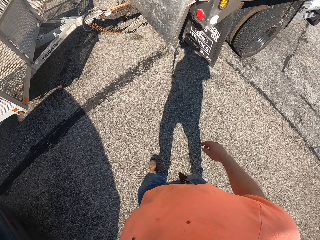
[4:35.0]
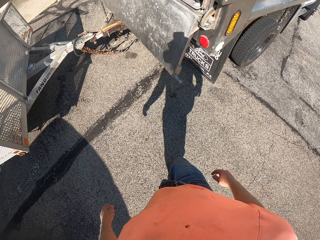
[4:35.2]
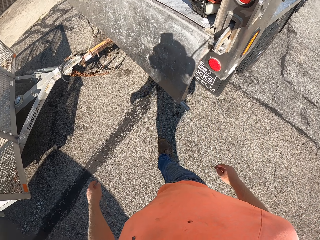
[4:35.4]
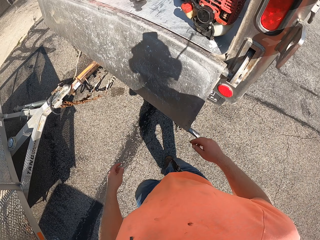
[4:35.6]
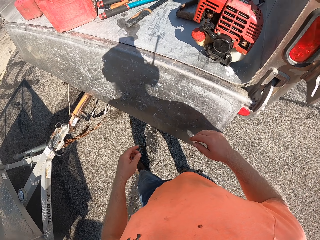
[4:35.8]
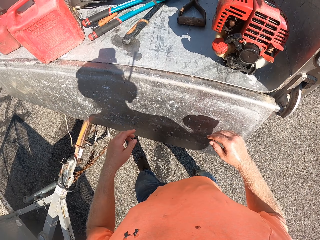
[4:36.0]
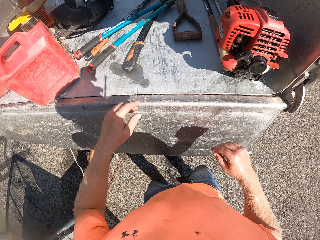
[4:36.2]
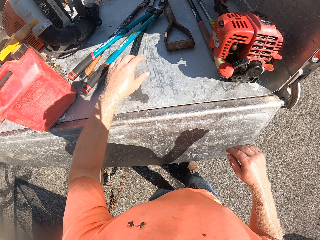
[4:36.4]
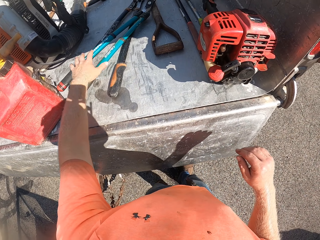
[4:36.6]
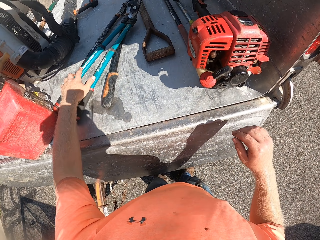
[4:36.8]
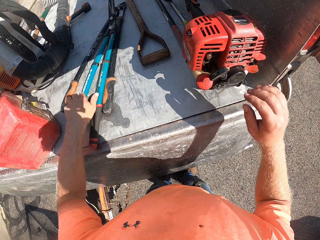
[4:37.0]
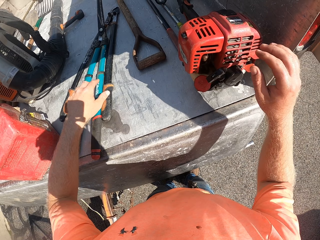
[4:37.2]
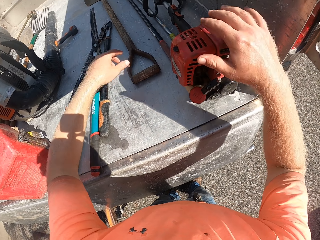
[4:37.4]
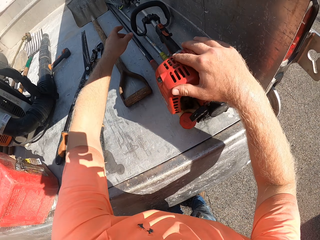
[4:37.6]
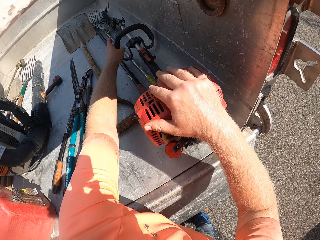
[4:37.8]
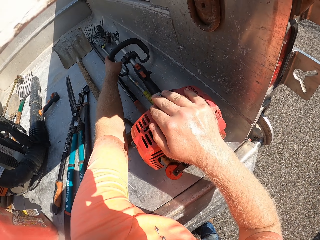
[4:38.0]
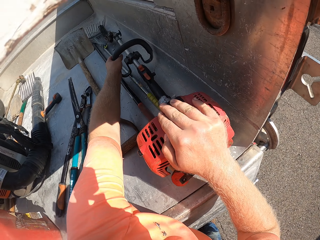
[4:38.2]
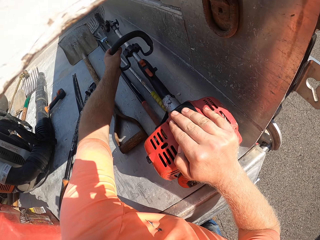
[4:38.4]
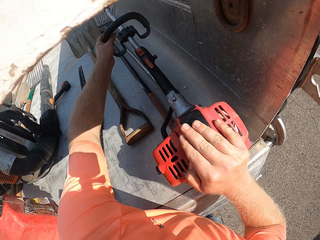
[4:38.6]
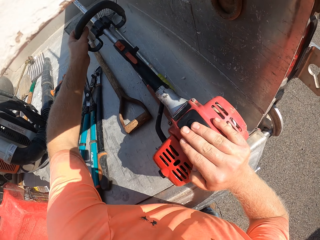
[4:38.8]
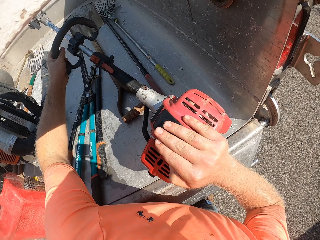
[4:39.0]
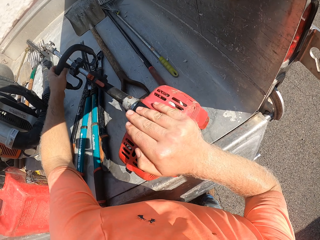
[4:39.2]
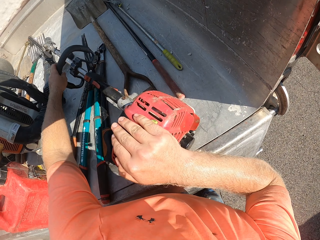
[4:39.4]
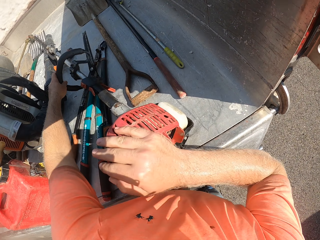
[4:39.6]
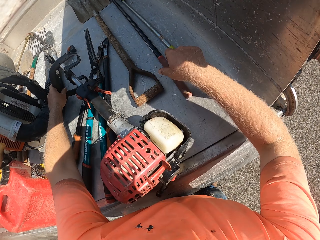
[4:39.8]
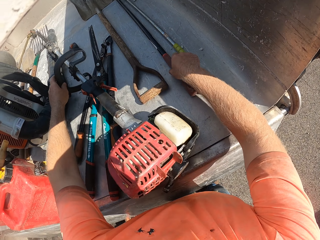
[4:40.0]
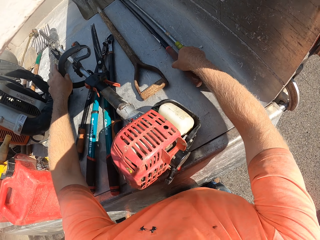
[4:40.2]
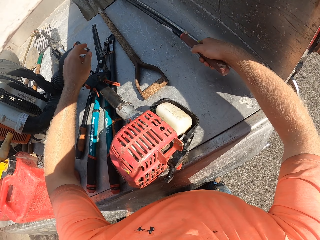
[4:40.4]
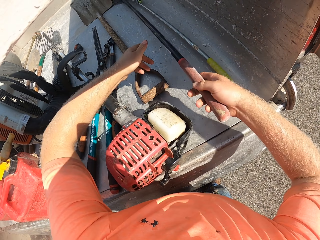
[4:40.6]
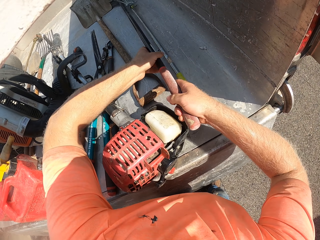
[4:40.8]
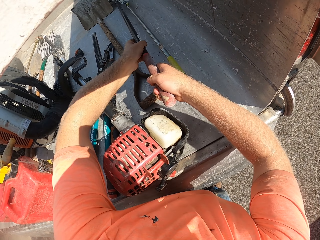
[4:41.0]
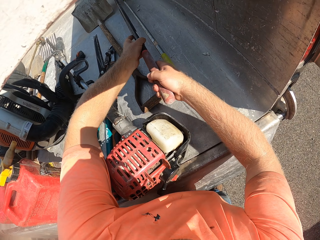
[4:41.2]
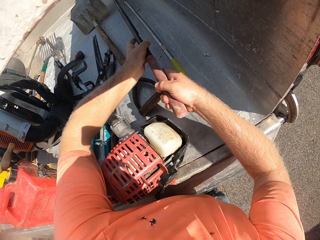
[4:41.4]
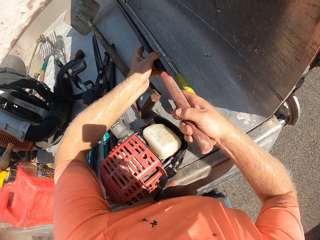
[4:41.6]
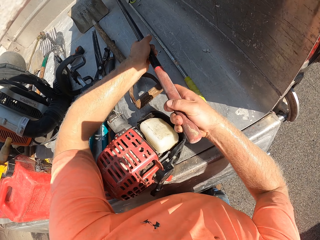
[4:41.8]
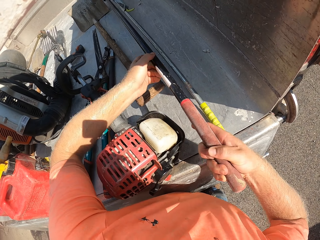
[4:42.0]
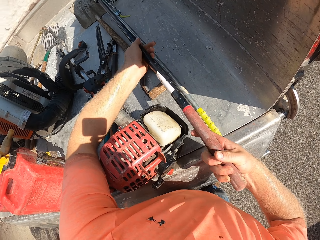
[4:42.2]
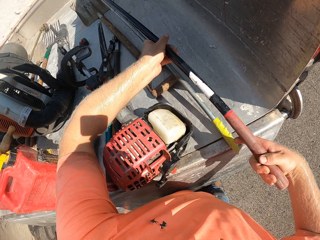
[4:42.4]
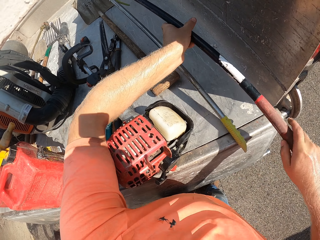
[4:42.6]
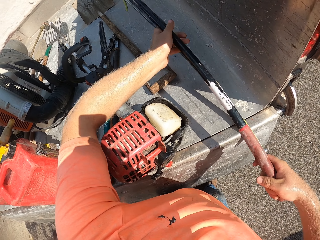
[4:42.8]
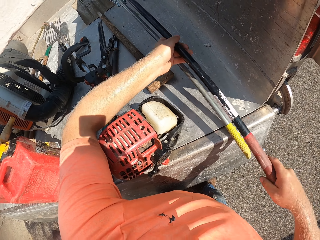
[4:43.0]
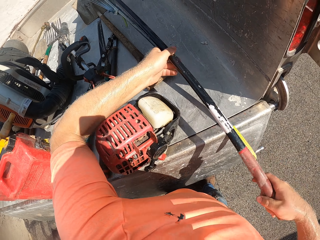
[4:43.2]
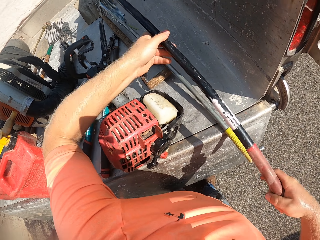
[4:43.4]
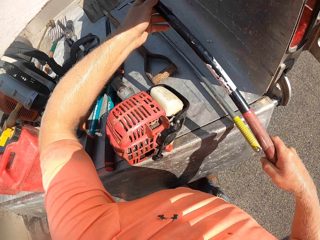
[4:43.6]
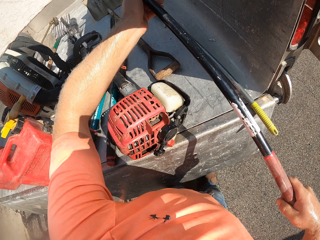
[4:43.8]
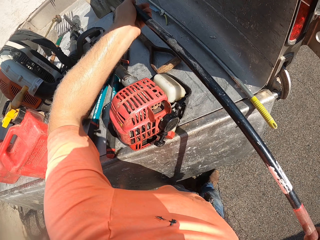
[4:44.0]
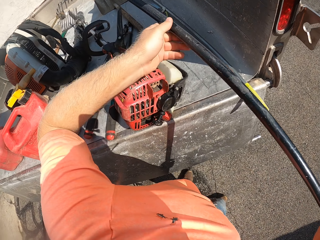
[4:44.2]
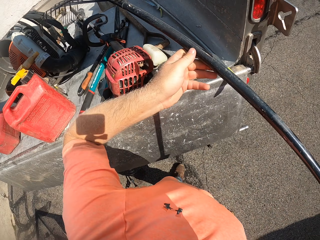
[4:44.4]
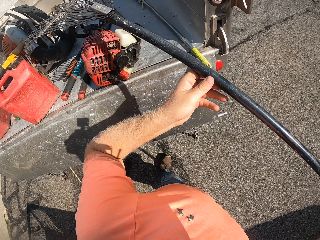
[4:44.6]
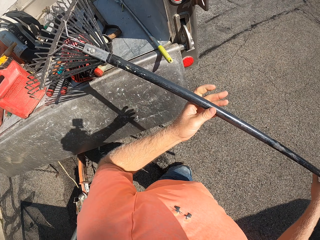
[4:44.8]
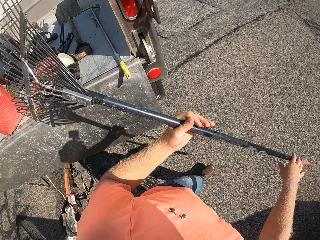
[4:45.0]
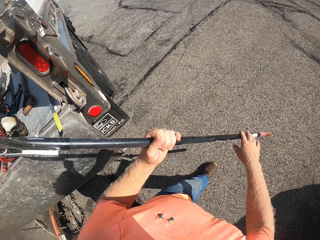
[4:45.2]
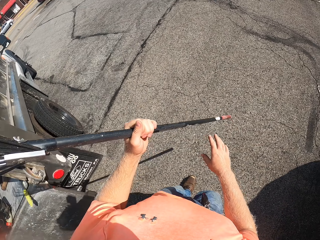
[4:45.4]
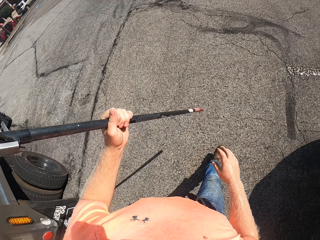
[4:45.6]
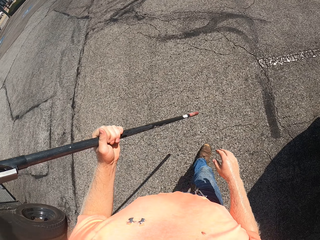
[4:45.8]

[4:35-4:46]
The camera wearer shifts a pair of shears on the cargo bed with his left hand. He moves the grass trimmer on the cargo bed with his hands. He pulls a rake with his hands. He picks the rake from the car trunk. He removes the rake from the cargo bed with his hands. He walks to a lawn.

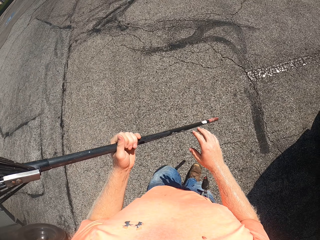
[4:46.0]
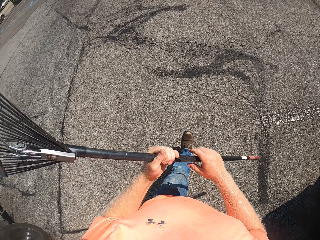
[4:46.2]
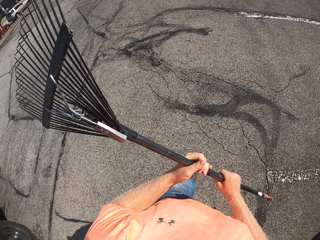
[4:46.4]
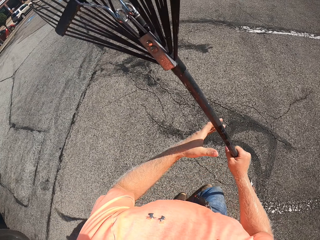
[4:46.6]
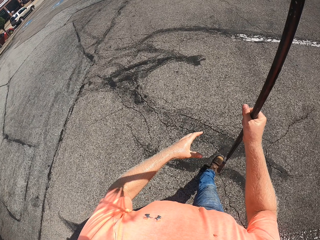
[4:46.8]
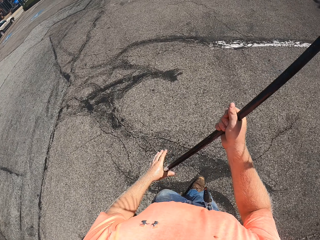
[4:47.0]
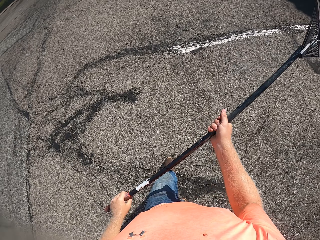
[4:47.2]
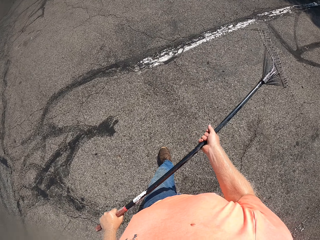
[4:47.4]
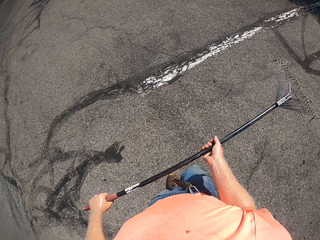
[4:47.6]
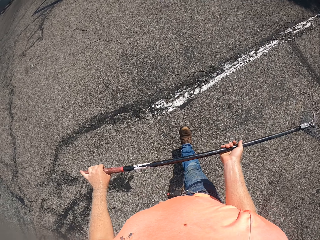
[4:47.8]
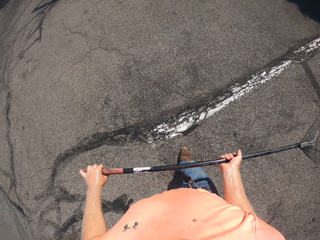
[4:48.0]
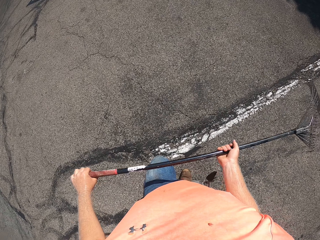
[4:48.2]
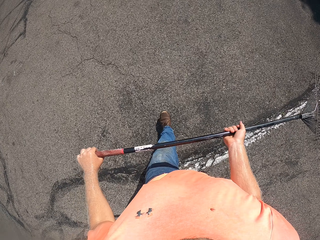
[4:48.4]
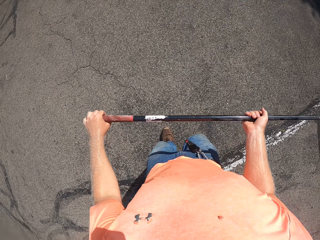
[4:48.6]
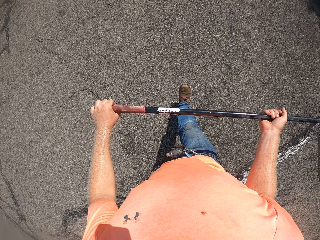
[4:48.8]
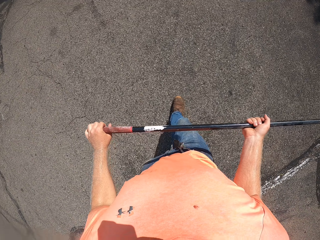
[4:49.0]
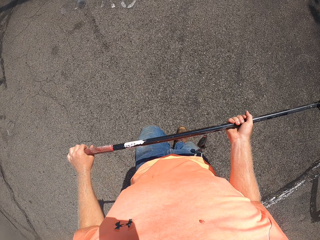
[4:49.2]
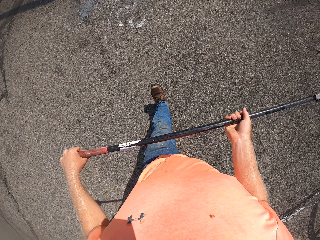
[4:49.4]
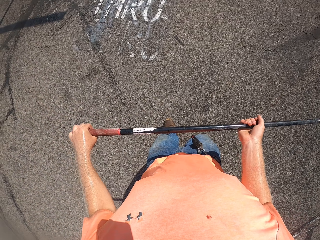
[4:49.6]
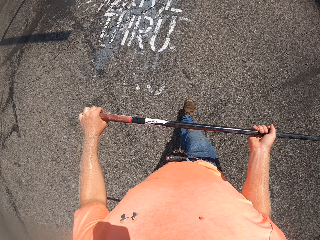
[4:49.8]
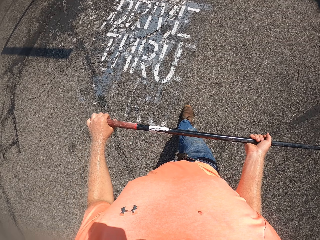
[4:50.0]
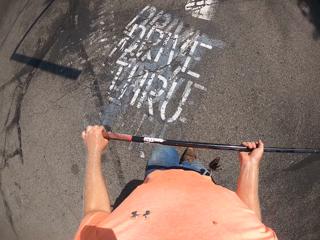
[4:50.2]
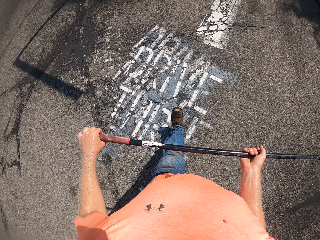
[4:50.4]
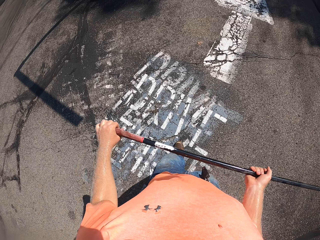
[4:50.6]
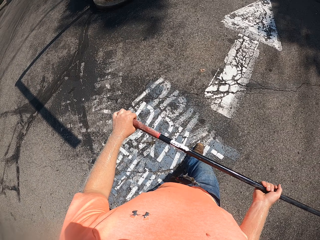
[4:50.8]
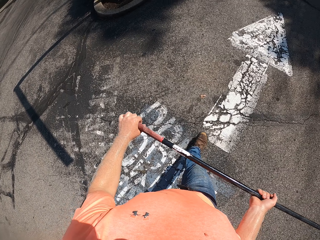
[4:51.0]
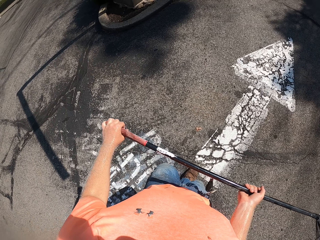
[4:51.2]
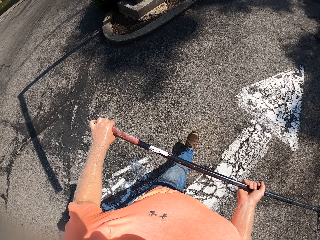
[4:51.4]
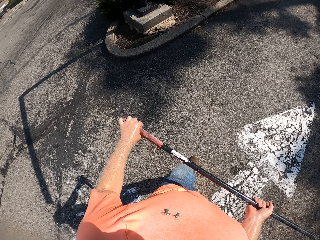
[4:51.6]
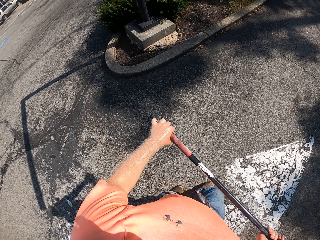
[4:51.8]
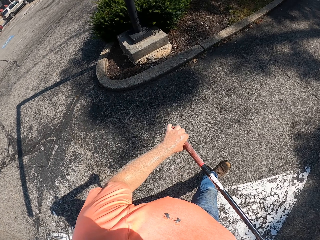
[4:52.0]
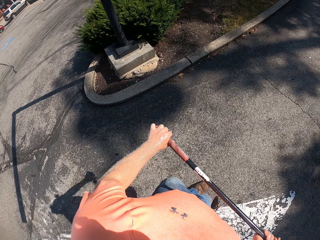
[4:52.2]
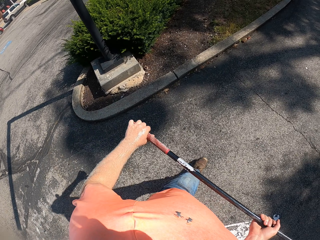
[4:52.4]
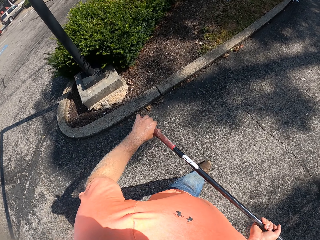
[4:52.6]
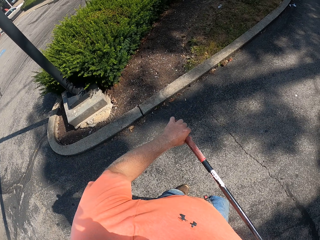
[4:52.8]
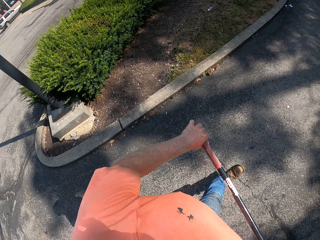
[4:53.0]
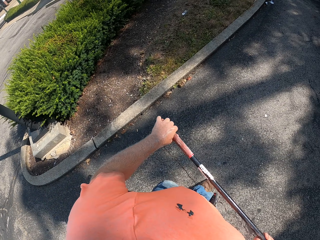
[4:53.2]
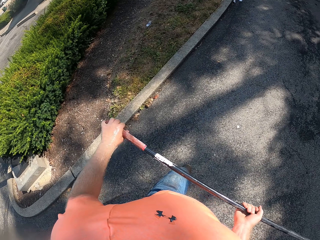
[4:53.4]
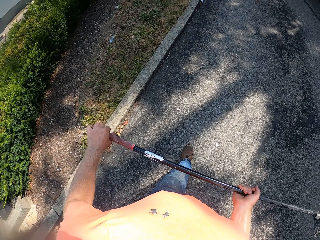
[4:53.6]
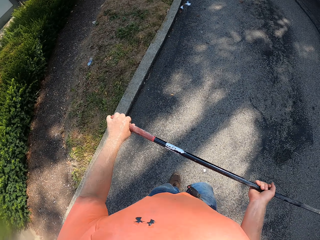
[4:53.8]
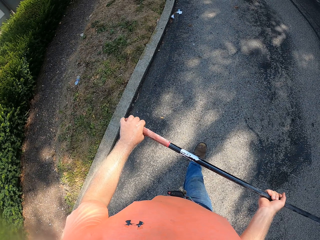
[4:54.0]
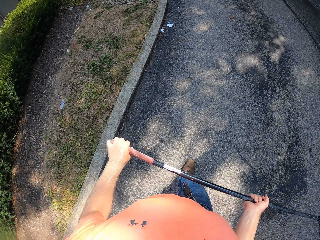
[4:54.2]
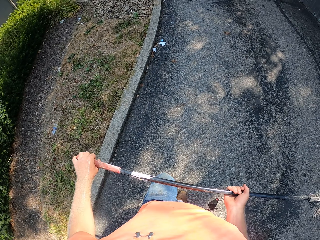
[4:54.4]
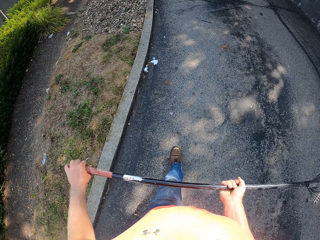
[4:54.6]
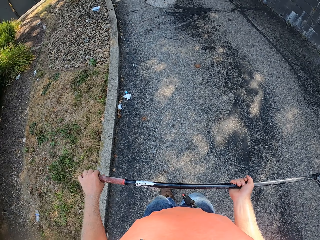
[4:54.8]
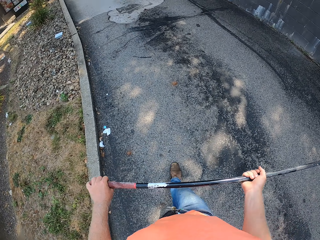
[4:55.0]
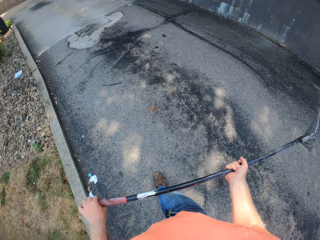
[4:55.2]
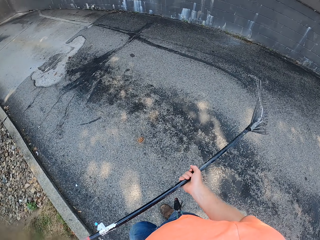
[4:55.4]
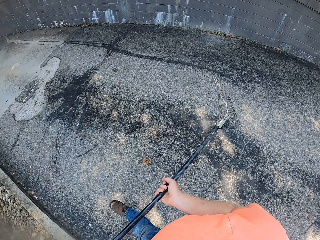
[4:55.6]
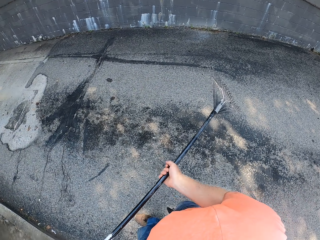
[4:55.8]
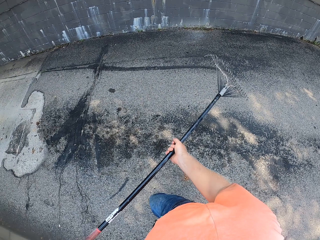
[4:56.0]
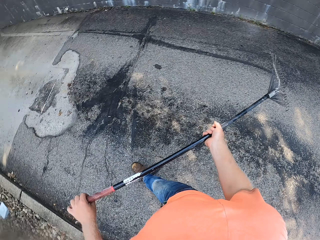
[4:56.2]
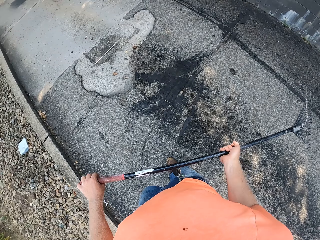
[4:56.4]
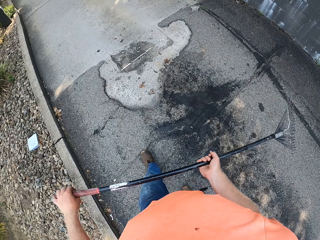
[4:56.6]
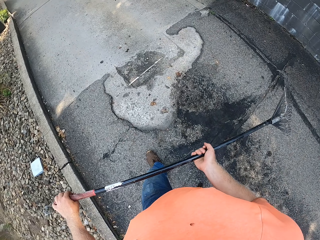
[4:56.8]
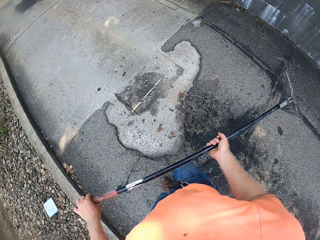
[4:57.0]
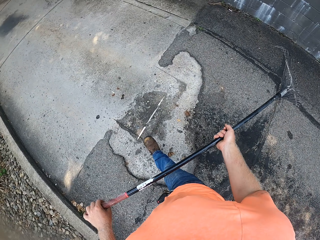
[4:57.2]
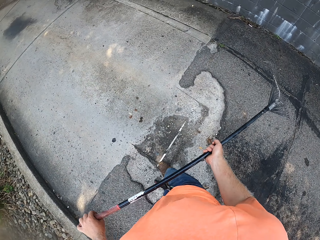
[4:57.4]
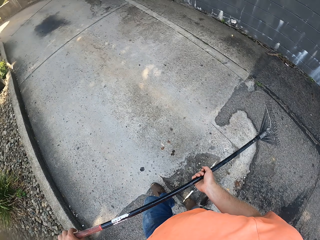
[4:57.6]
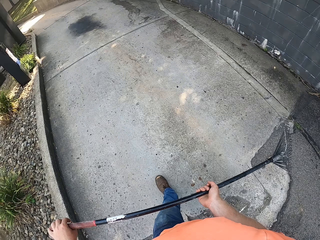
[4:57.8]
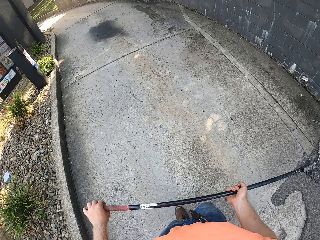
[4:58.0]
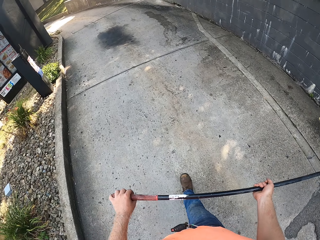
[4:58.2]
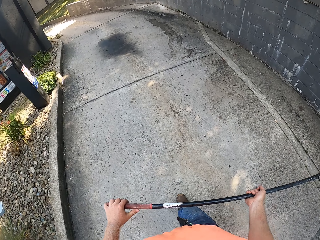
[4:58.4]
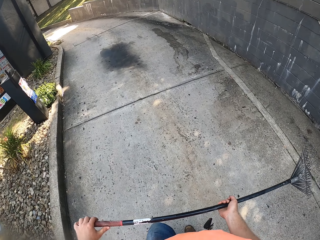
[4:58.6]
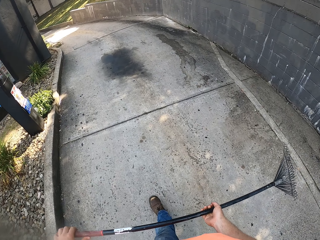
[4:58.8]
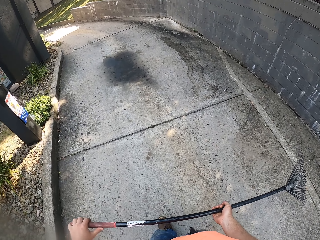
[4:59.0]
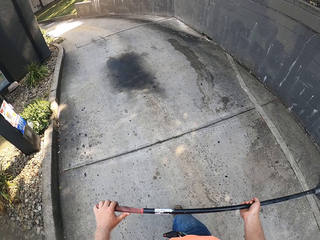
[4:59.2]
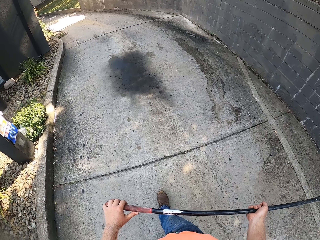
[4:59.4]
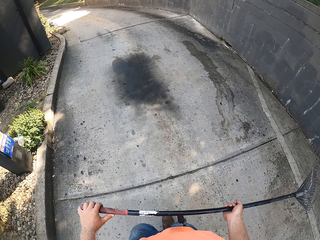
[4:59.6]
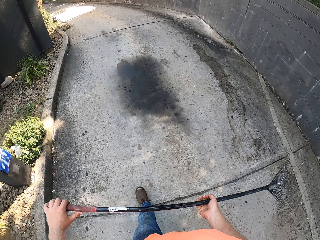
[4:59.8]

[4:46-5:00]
The camera wearer walks with the garden rake in the left hand. He takes the rake from his left hand with his right hand. He holds the garden rake with both hands. He swings the garden rake with both hands. He looks at the left side of the road. He looks at the right side of the road. He looks forward.
